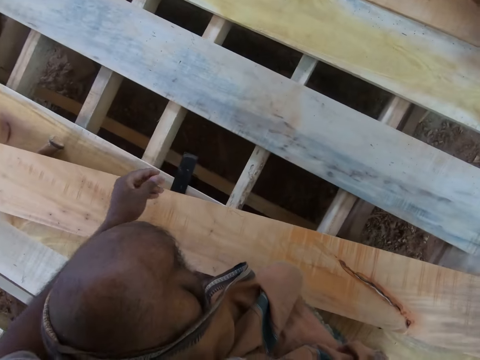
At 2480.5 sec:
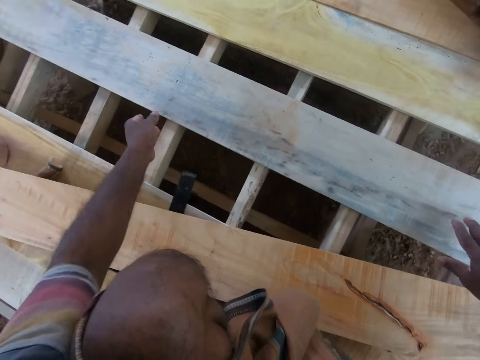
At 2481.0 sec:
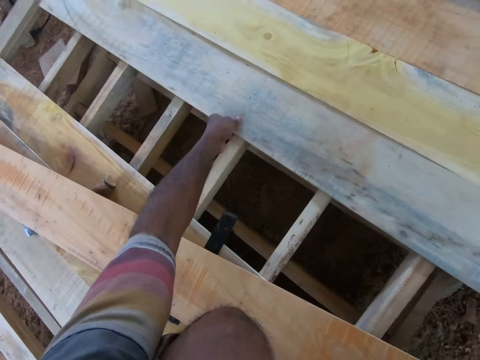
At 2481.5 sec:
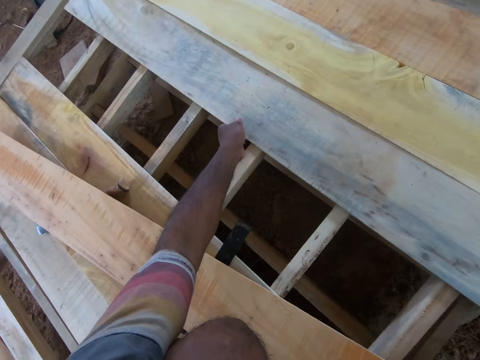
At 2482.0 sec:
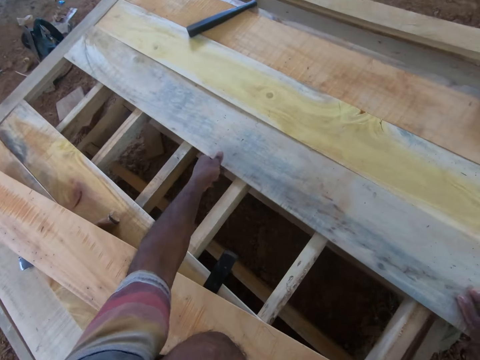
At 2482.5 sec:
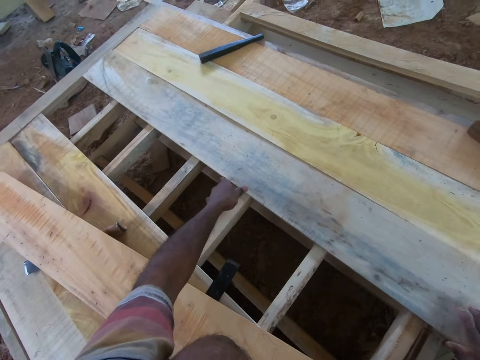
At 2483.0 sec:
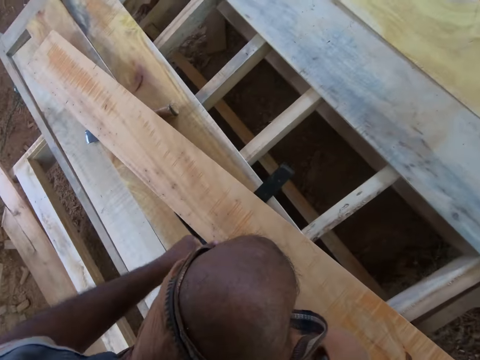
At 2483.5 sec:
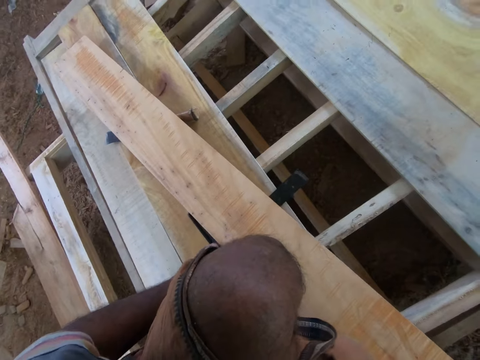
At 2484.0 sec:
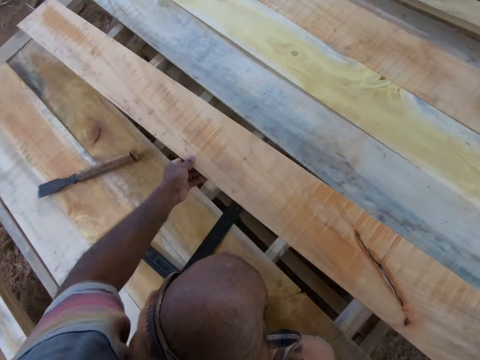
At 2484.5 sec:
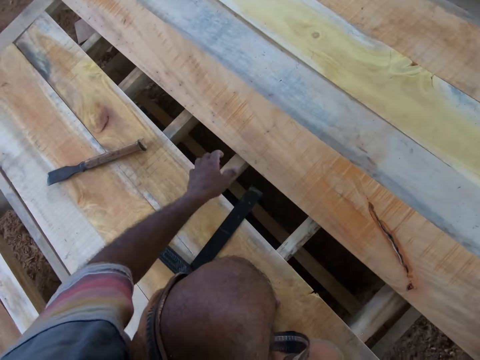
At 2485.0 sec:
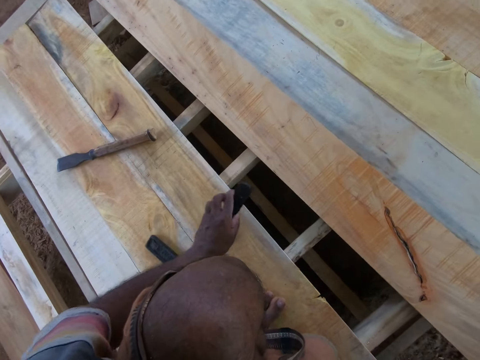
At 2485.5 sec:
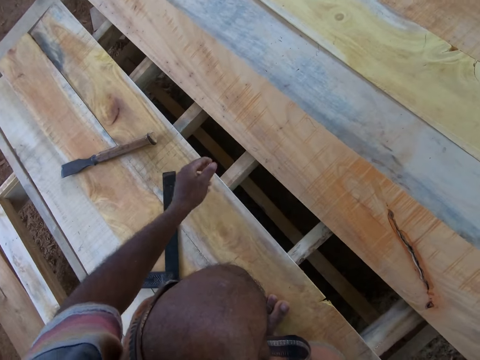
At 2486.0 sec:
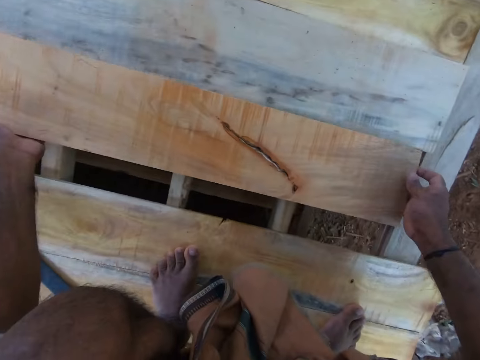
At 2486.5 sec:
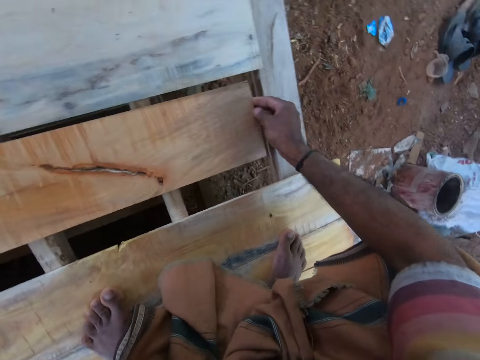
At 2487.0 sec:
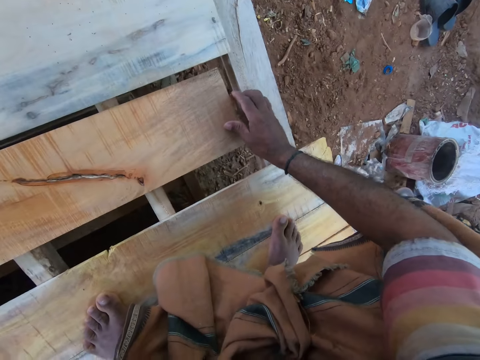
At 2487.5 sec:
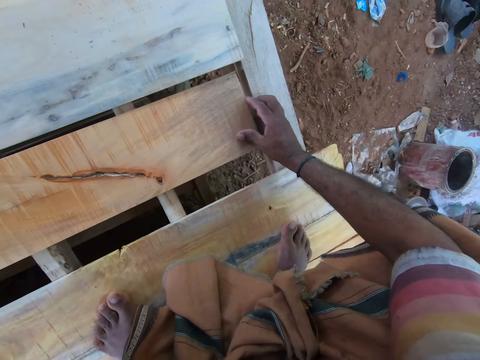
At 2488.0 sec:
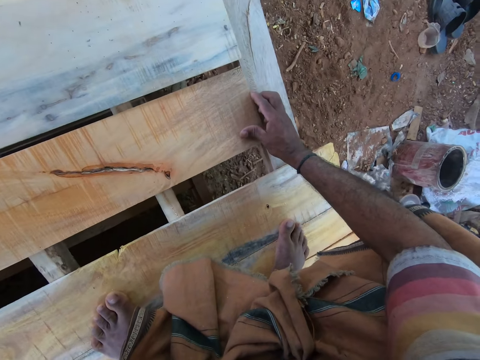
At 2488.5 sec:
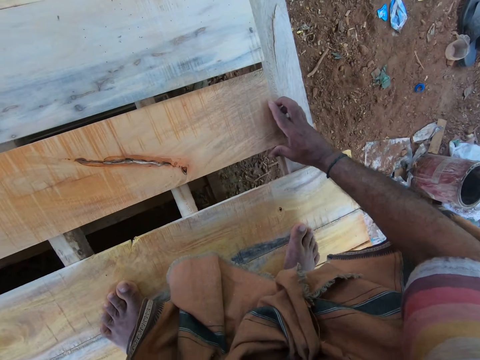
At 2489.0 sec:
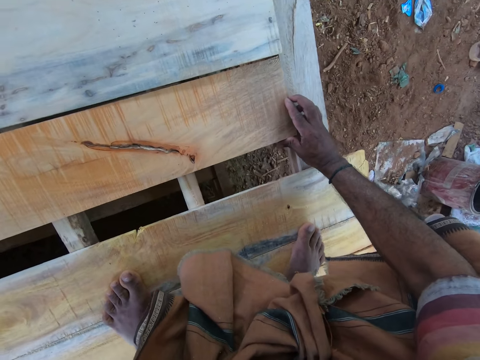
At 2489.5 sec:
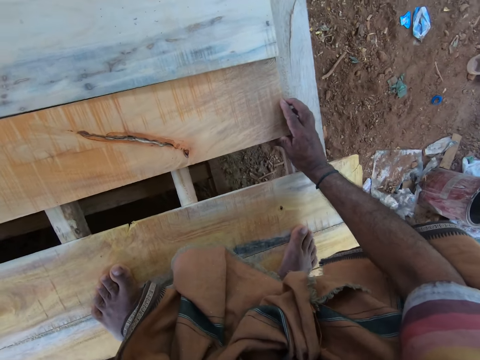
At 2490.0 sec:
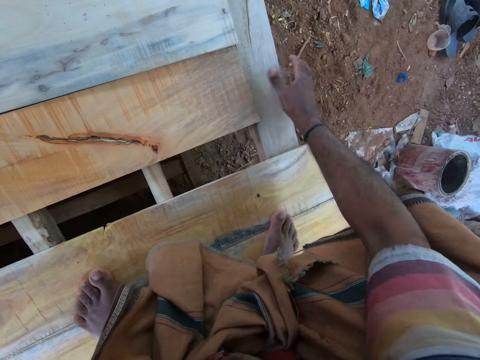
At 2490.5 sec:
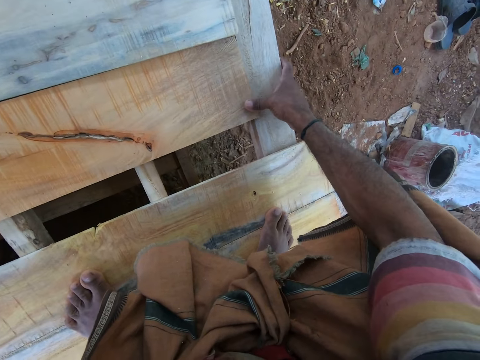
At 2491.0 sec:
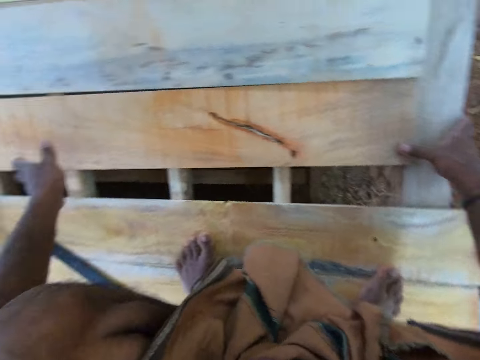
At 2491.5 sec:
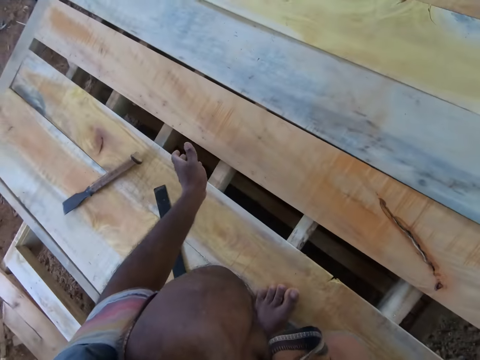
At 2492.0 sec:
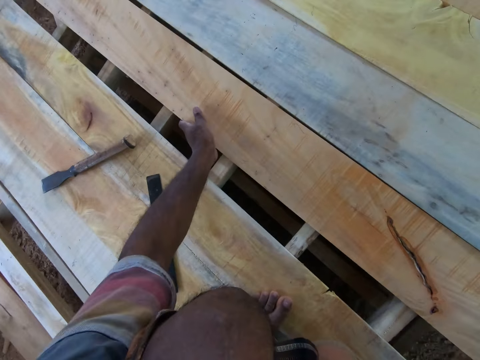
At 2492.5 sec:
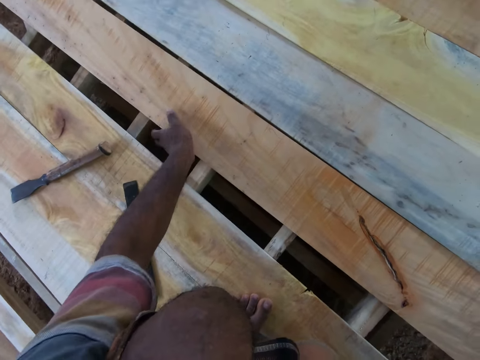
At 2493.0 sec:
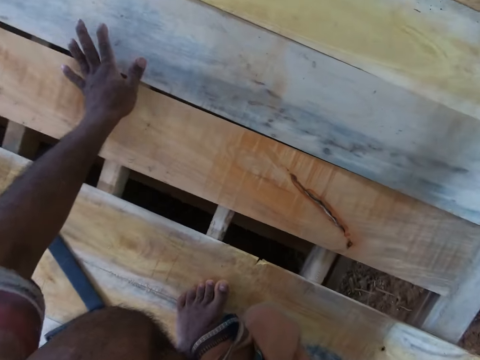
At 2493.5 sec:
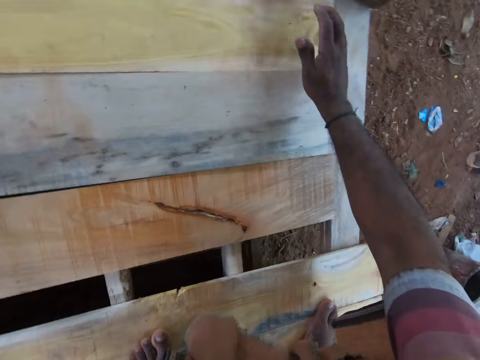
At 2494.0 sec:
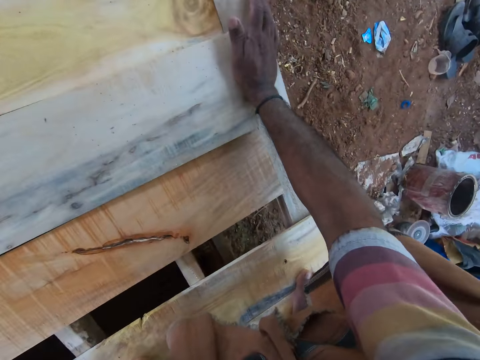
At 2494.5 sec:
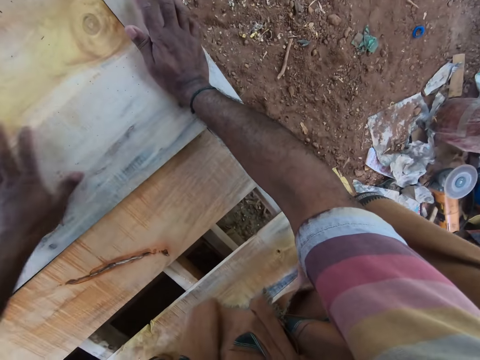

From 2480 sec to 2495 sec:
The camera wearer touches the wood with both hands. He moves the plank on the platform with his hands. He moves the plank on the platform with his hands again. He moves an angle ruler or L ruler aside on the platform with his left hand. He aligns the plank on the platform with his hands. He aligns the wood.

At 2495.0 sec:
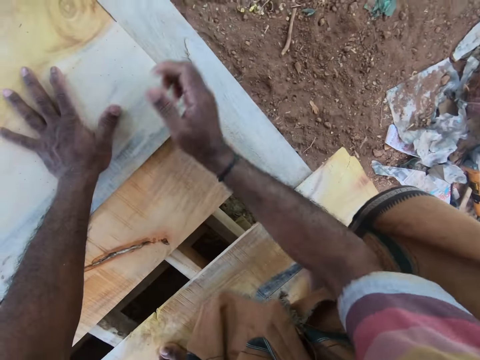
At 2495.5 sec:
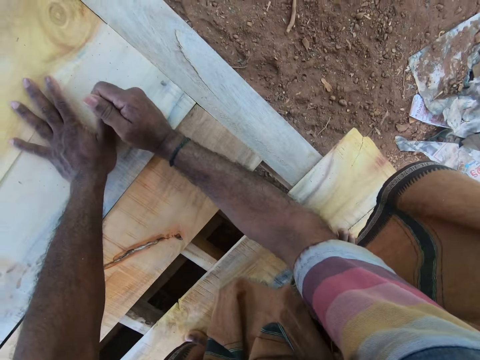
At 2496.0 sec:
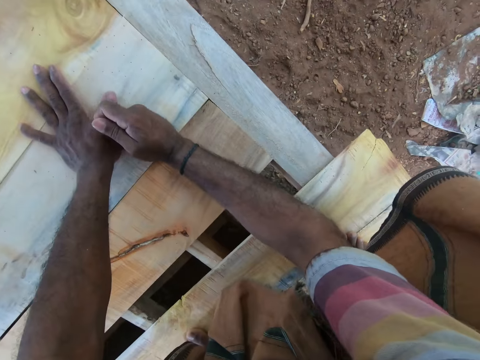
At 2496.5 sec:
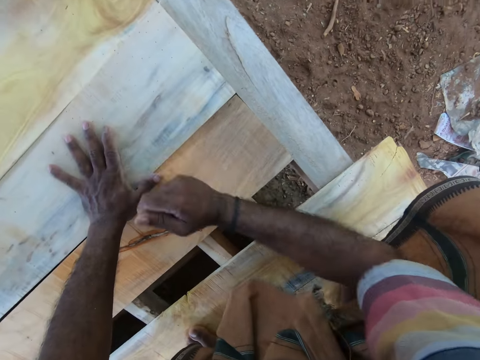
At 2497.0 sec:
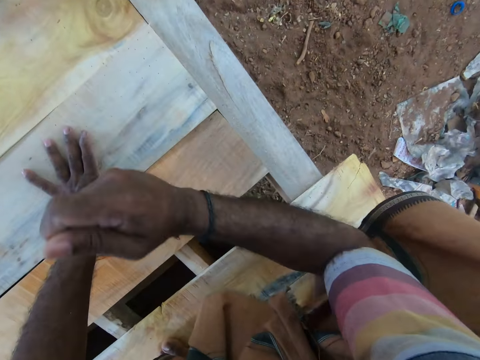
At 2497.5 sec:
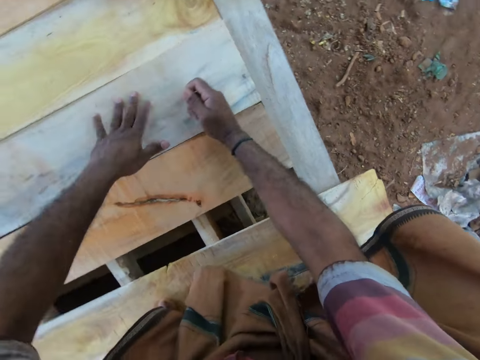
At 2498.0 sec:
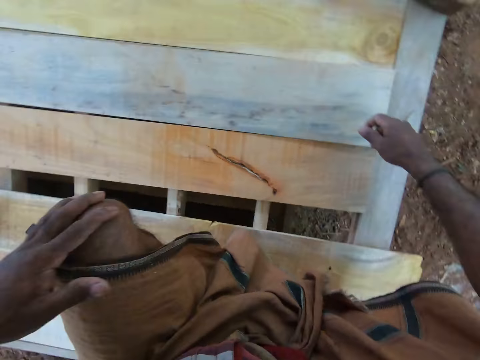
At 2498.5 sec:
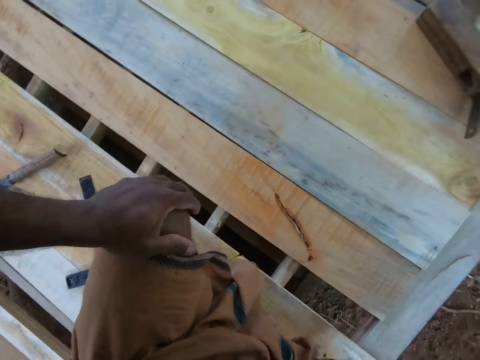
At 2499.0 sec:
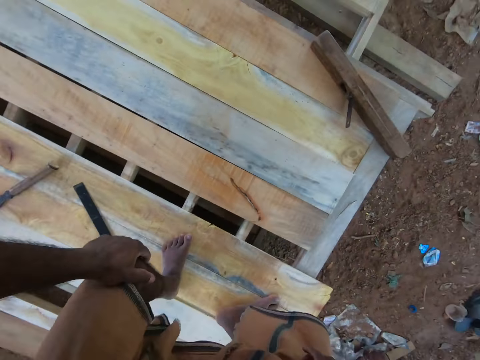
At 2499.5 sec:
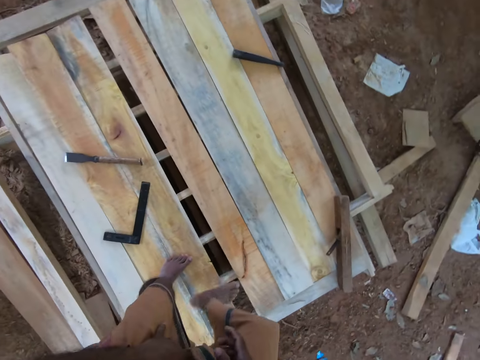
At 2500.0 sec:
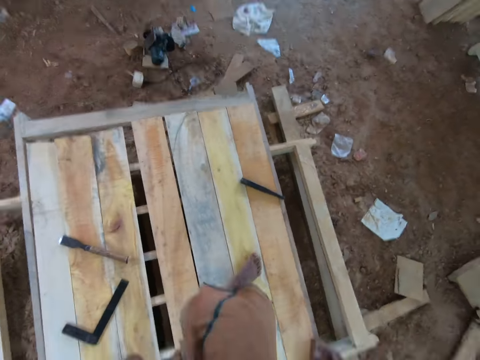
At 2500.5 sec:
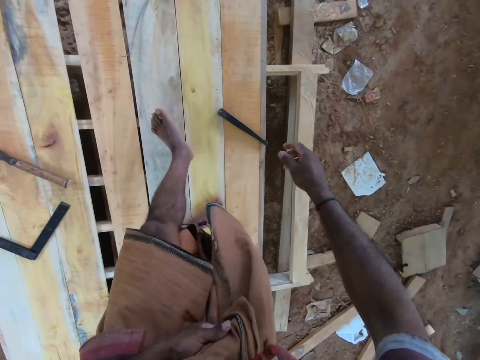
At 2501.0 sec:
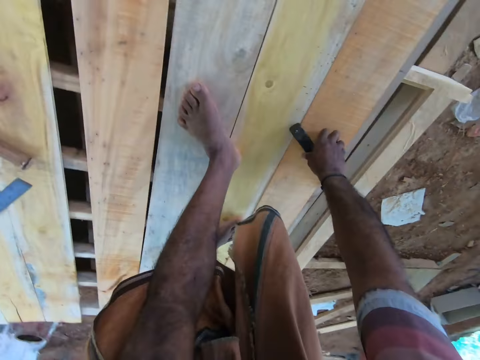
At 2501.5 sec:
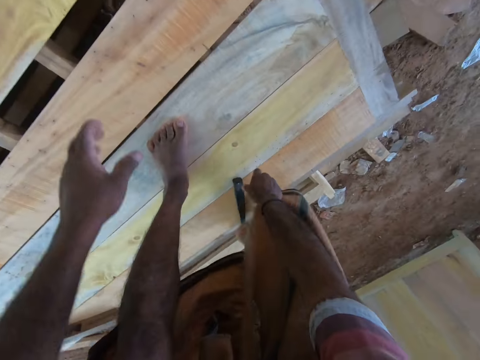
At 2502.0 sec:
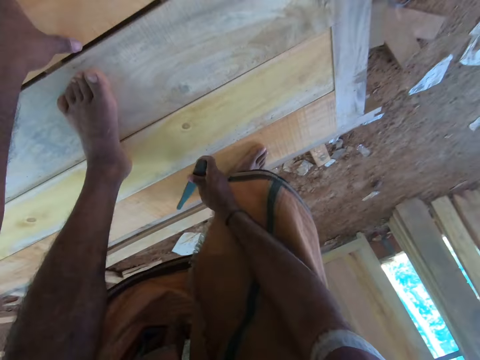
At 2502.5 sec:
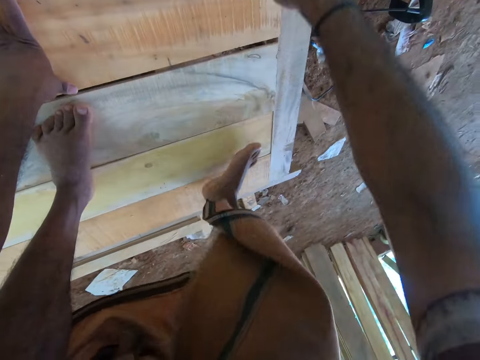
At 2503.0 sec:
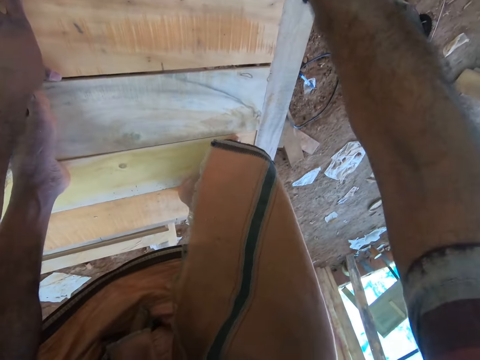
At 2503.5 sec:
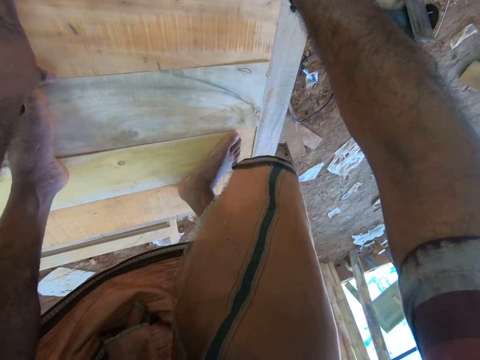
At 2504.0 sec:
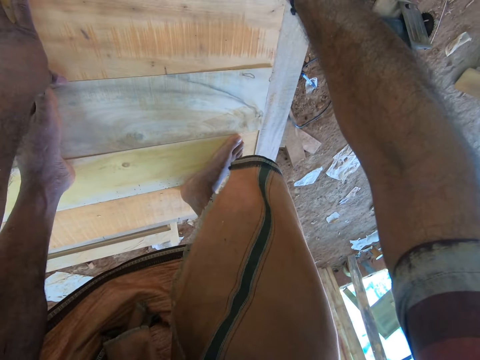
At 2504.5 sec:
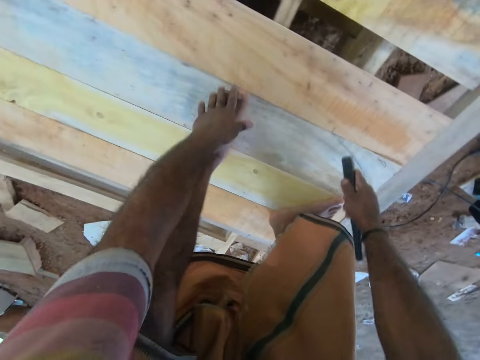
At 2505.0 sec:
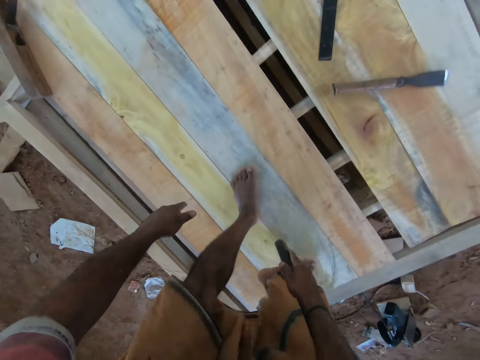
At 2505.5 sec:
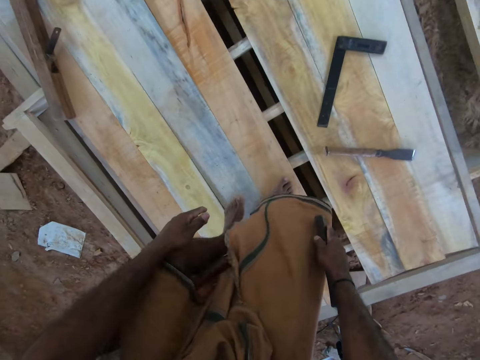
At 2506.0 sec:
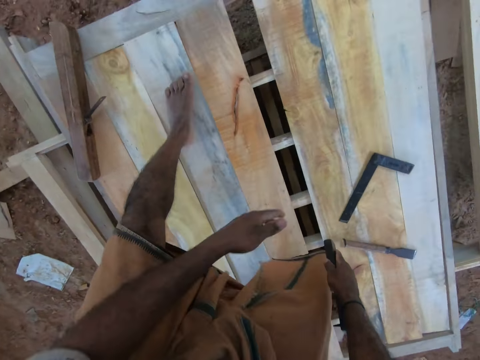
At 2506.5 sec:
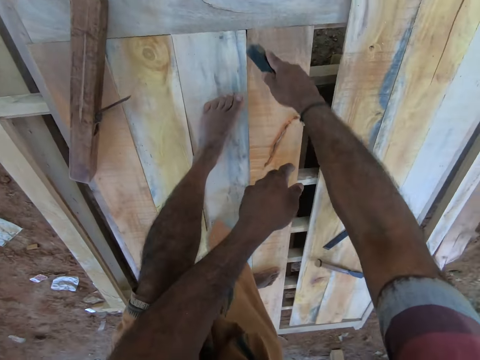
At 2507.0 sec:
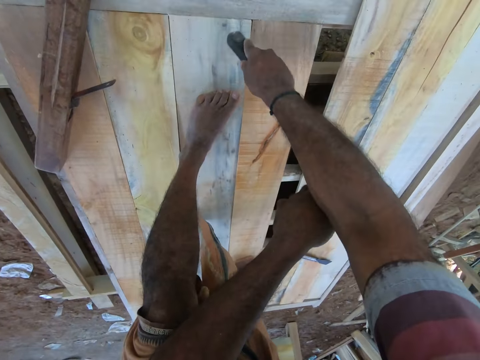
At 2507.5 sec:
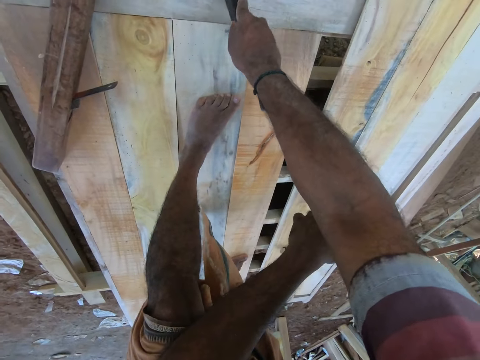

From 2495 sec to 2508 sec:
The camera wearer hits the piece of wood with the right hand. He steps on the piece of wood. He picks a black chisel or hammer on the platform with his right hand. He hits the black chisel on the platform with the chisel or metal rod in his right hand. He walks on the wood.
